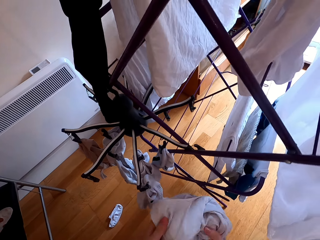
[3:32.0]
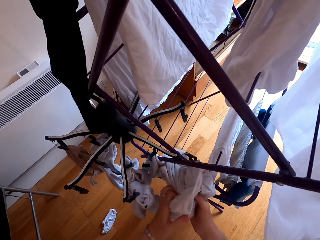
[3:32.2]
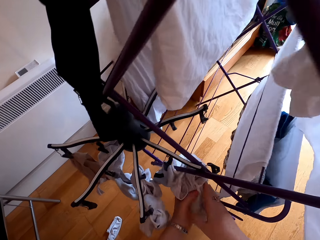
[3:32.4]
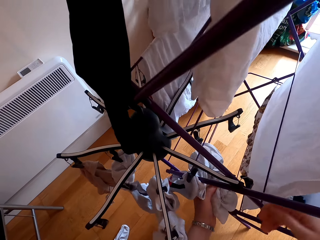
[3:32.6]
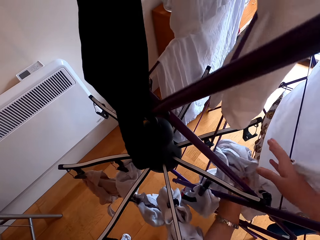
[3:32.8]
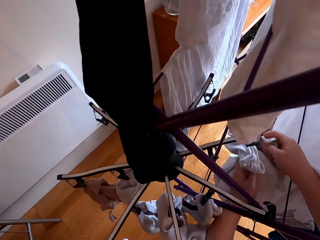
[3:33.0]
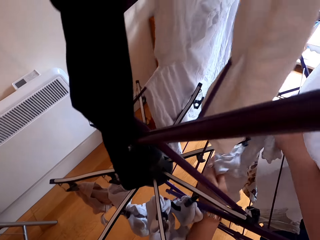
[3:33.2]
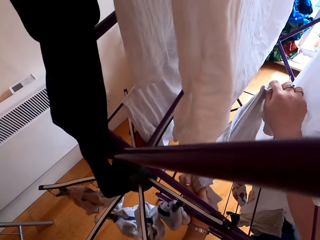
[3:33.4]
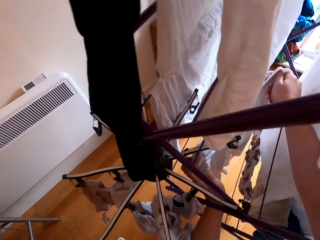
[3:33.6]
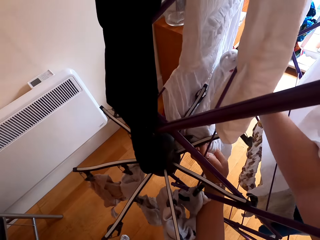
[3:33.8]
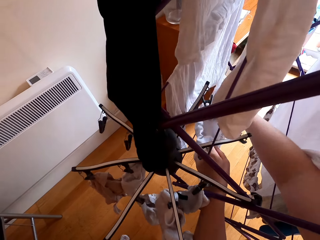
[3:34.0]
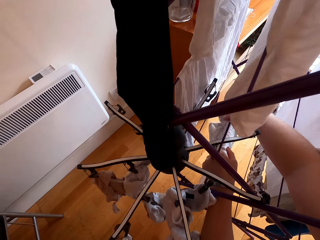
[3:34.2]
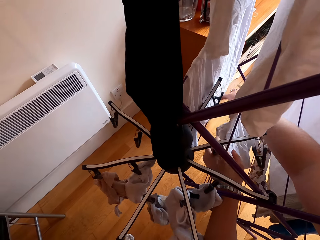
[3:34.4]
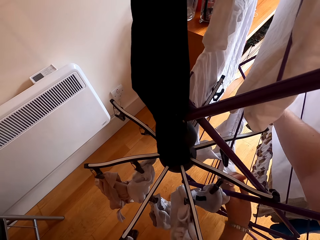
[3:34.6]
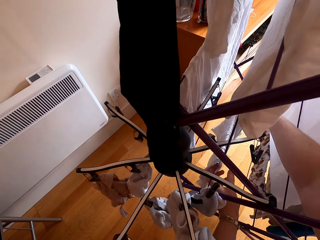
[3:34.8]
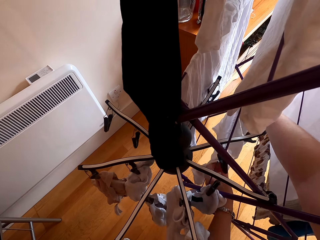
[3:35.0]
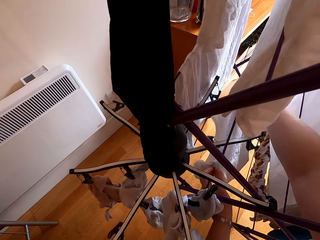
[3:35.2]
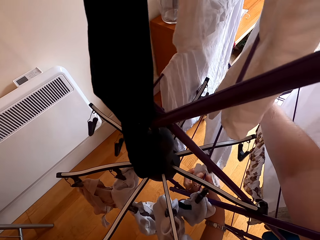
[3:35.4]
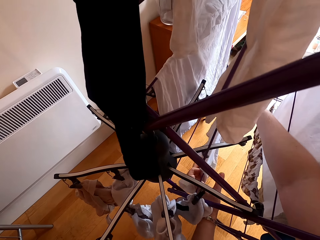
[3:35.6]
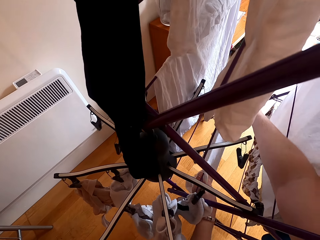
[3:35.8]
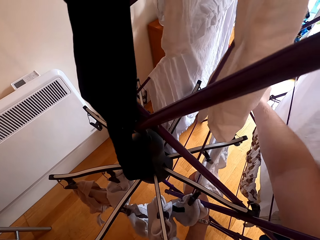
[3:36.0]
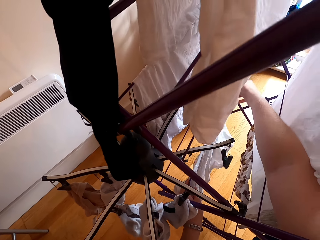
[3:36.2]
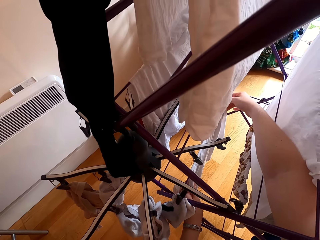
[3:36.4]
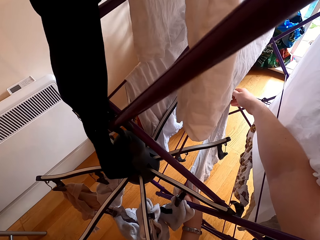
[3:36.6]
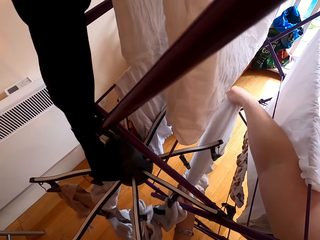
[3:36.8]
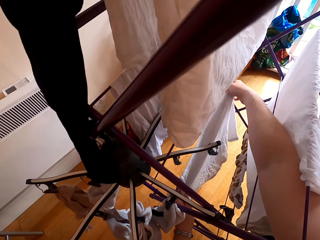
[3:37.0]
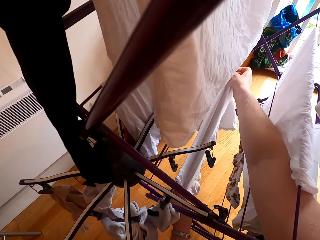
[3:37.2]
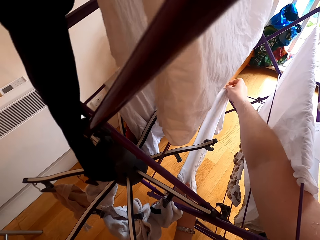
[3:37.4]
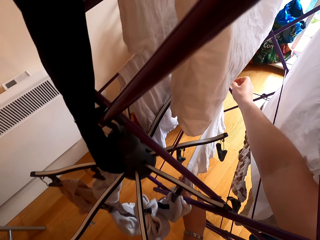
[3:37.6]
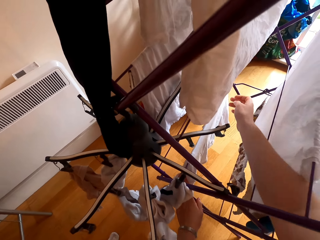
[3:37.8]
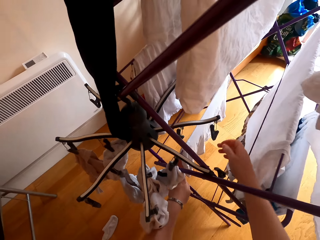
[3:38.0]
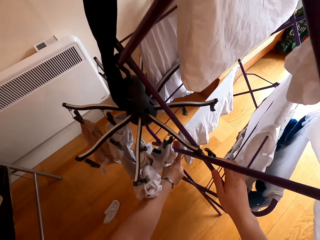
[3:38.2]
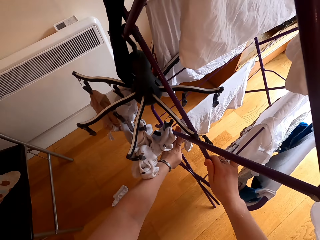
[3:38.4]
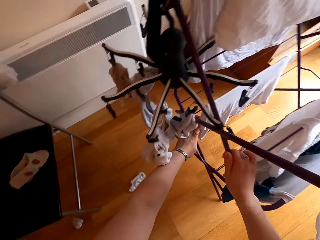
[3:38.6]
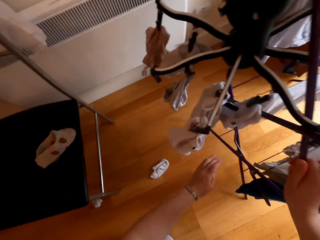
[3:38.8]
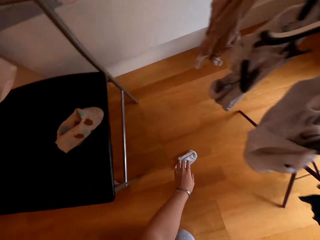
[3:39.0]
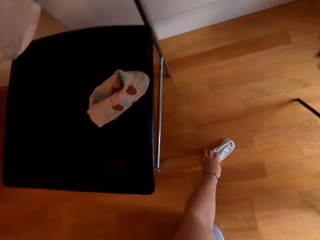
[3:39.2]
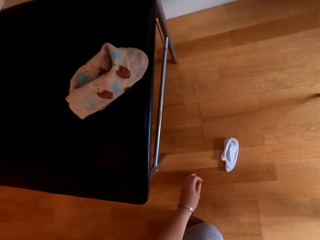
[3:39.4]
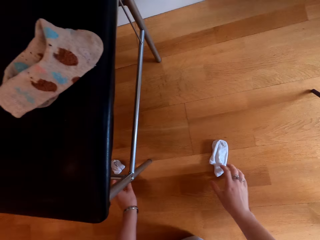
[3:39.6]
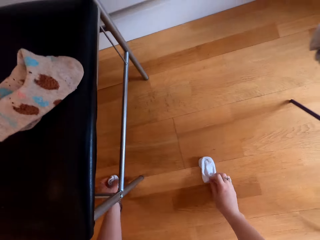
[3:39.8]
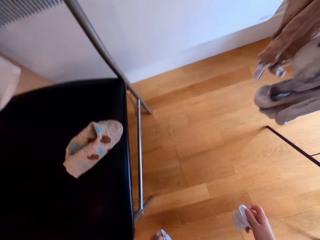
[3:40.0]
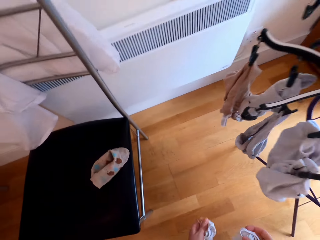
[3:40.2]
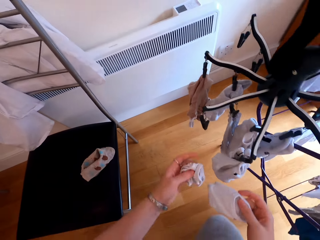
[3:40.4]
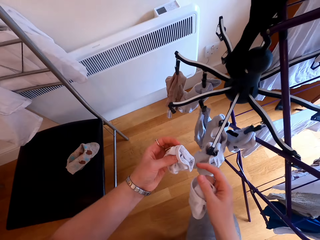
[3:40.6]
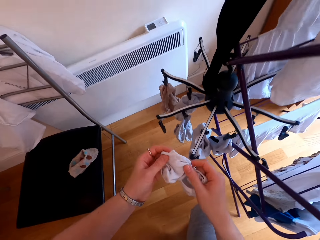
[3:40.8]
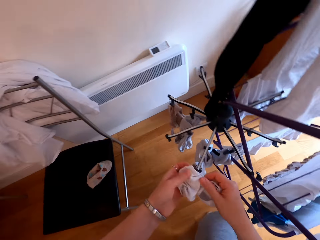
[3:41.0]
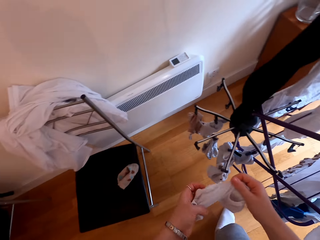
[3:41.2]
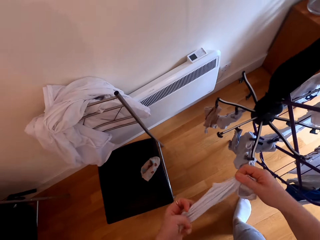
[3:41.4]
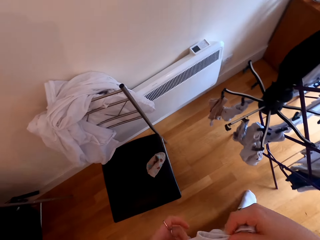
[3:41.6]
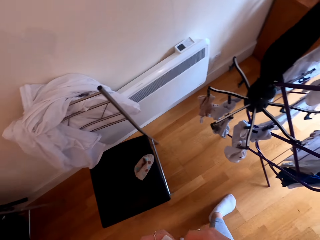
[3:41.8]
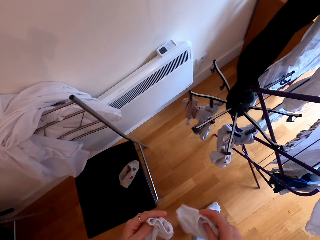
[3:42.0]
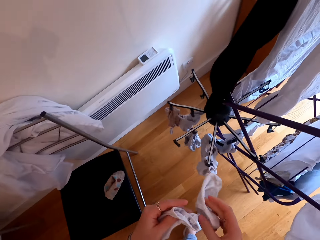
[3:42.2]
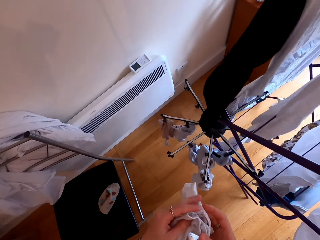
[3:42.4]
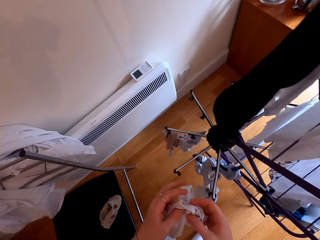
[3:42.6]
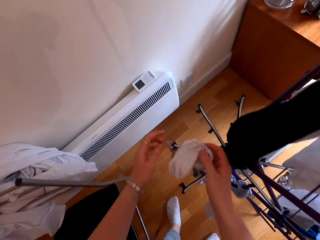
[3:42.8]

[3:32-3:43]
The camera wearer hangs the blouse on the rack. They take a sock from the floor.

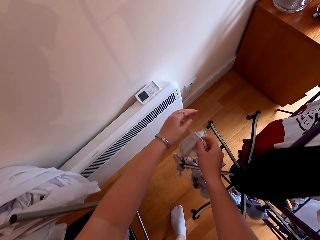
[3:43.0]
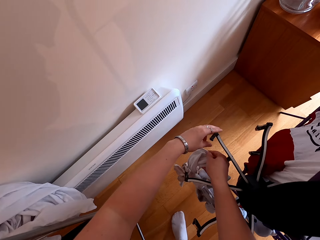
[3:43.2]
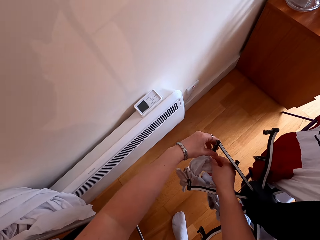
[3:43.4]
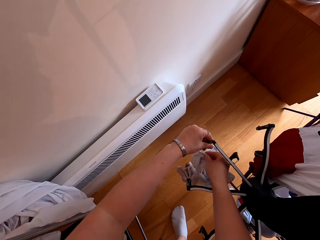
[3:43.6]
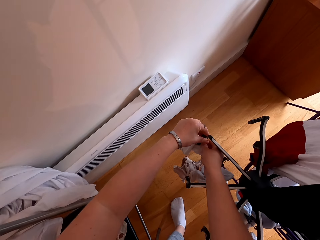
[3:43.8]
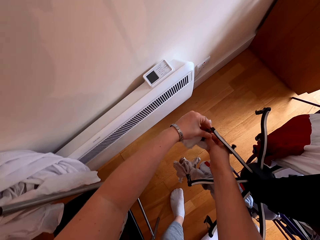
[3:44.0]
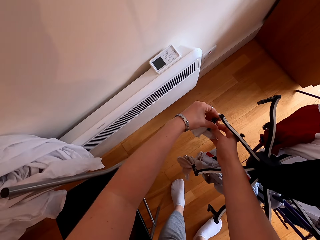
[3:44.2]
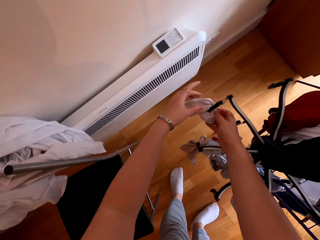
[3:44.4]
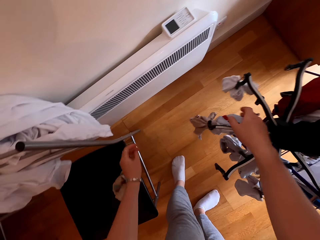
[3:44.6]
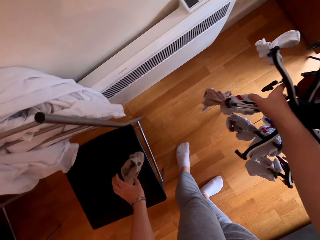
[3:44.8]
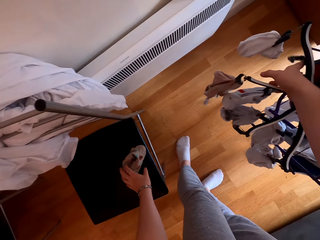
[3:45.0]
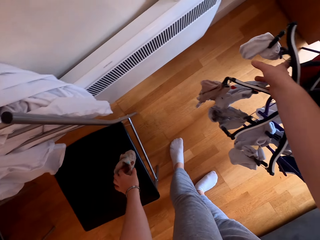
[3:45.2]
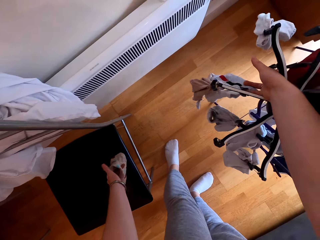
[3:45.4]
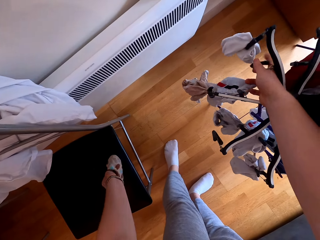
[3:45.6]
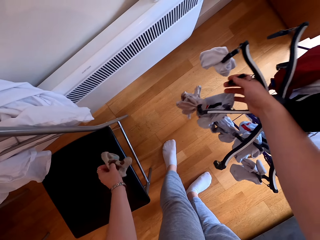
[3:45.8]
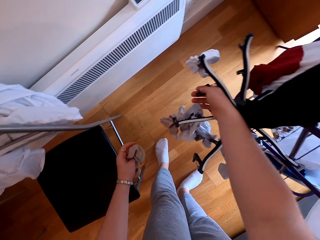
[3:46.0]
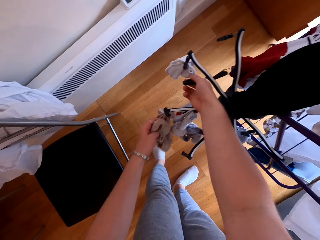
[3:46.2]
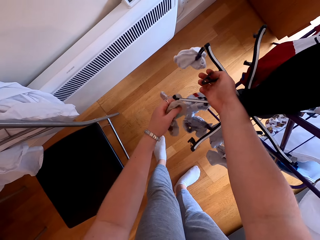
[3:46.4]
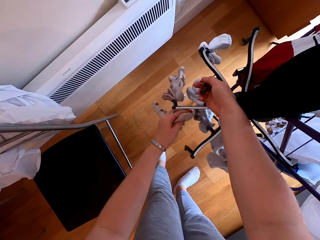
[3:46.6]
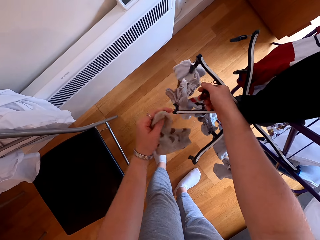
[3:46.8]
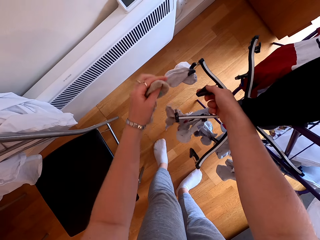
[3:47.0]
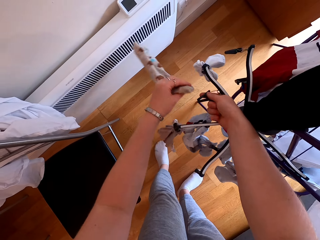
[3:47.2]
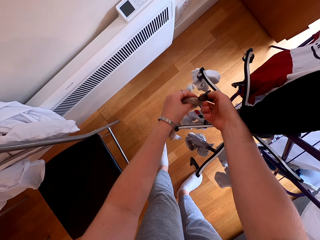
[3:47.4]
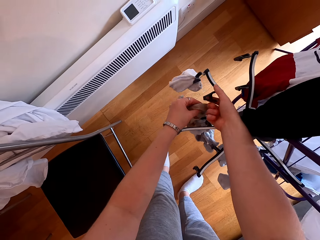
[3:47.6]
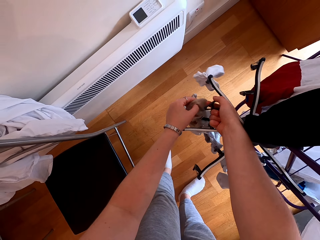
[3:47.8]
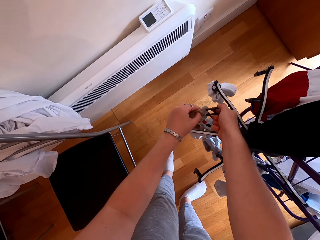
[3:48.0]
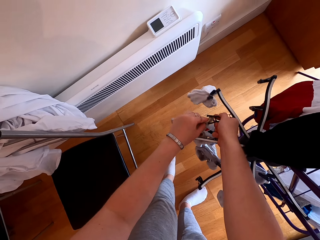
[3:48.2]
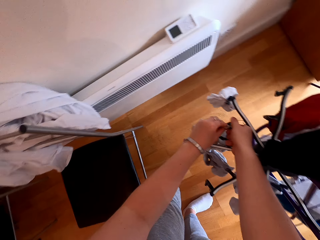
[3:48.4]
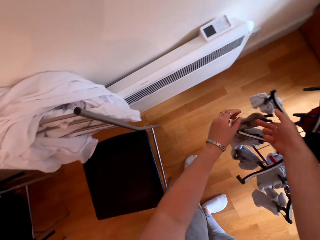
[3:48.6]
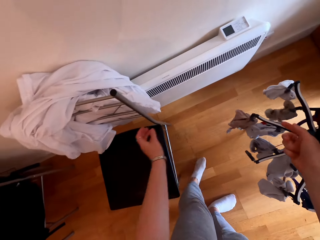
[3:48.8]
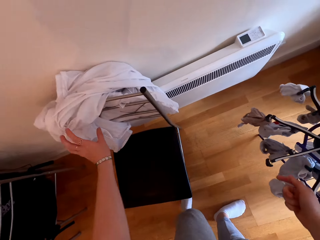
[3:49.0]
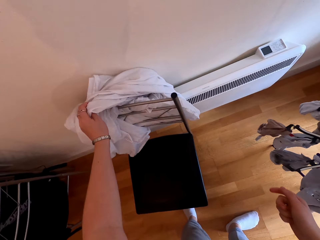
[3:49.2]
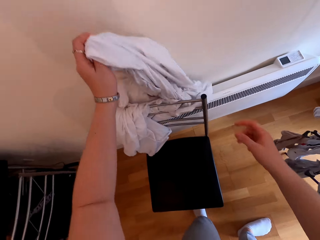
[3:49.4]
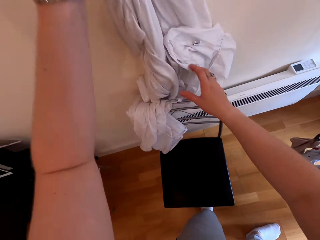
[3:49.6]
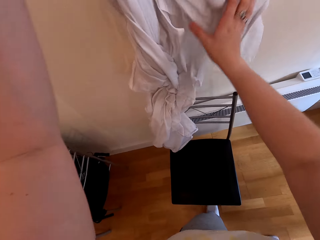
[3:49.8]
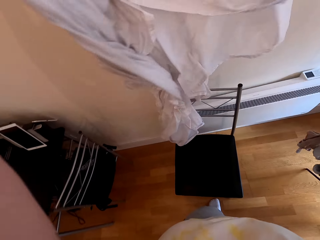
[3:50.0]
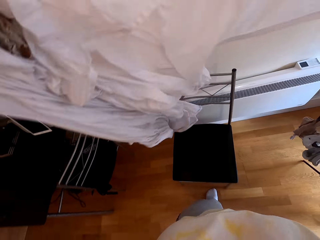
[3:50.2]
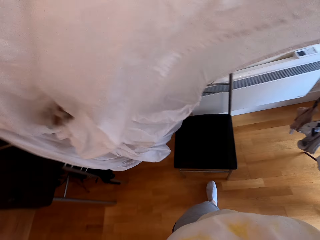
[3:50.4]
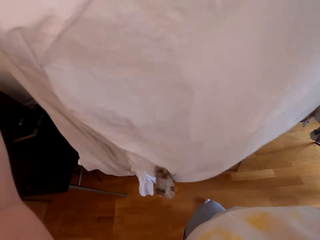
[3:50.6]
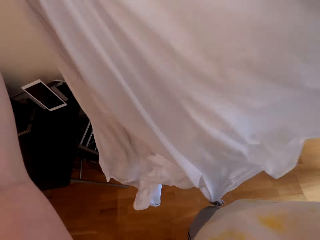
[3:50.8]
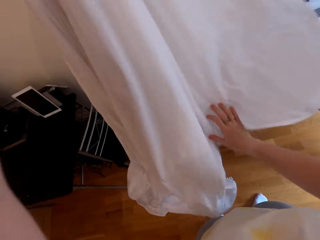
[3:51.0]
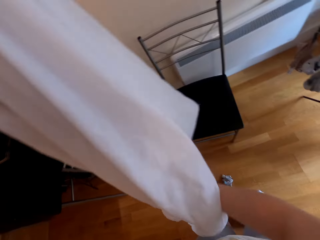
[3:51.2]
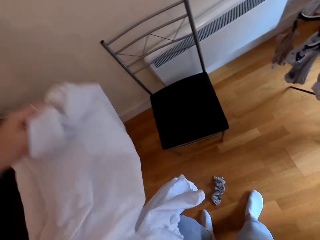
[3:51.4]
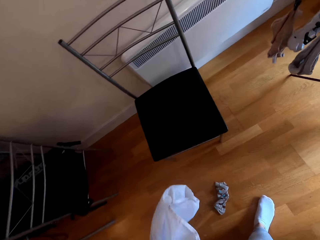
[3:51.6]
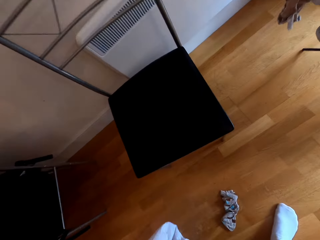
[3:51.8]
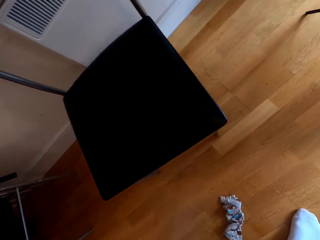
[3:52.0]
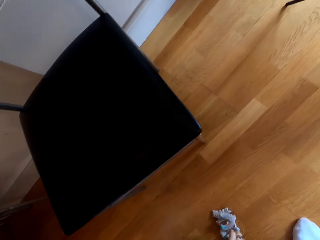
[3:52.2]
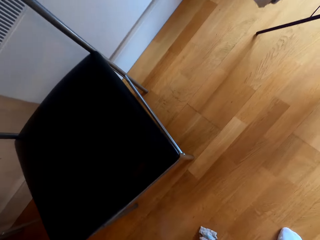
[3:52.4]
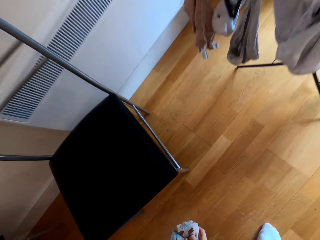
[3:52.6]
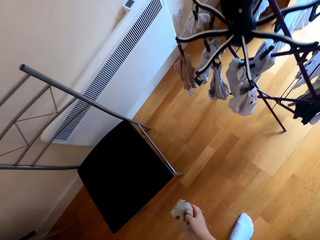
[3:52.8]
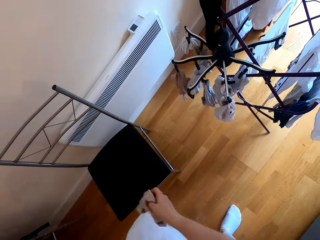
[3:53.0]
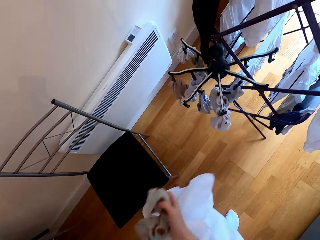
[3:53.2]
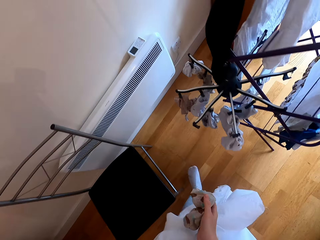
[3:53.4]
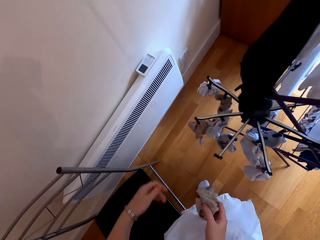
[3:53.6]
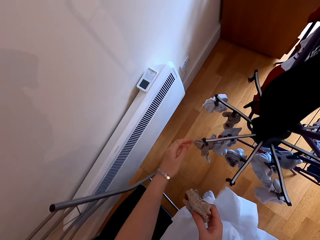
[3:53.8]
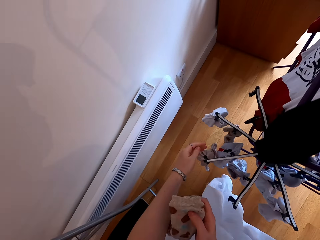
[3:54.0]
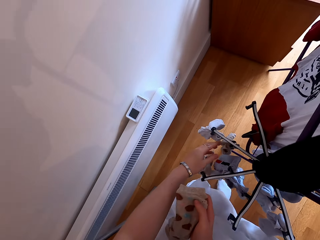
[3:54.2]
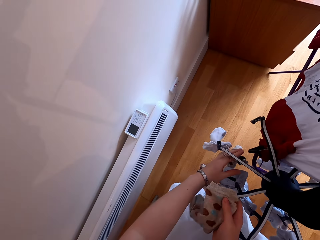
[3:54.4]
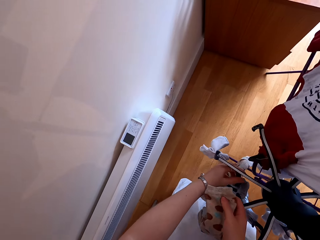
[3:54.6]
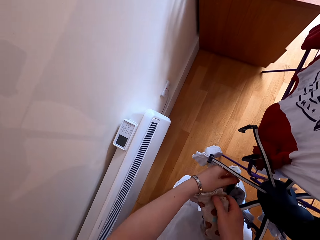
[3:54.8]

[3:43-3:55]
The camera wearer hangs the socks on the rack. They take a sock from the chair. They hang the socks on the rack. They take a cloth from the chair.
